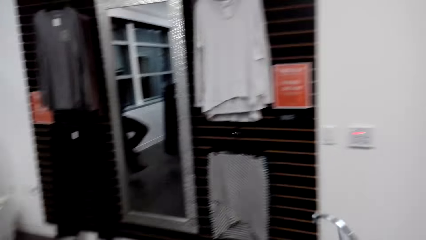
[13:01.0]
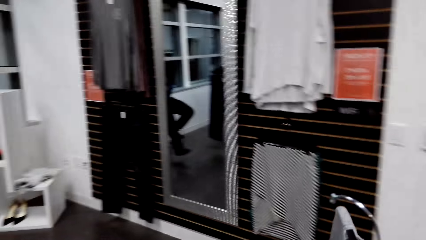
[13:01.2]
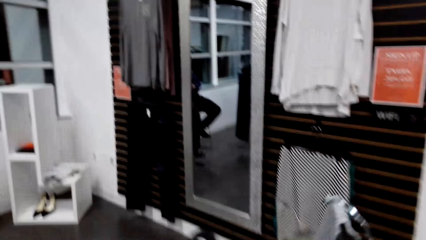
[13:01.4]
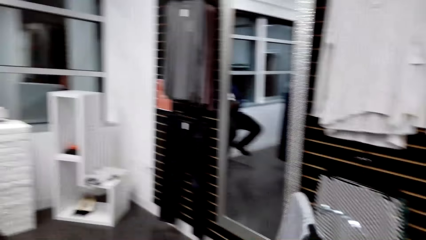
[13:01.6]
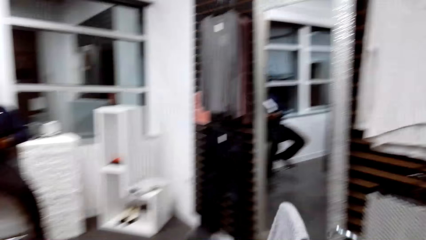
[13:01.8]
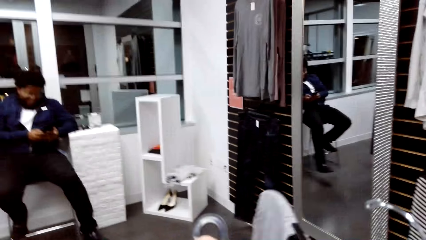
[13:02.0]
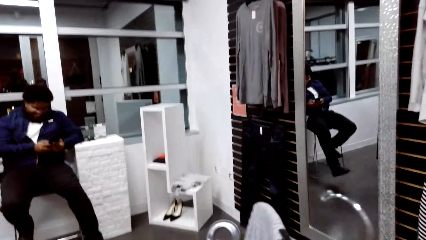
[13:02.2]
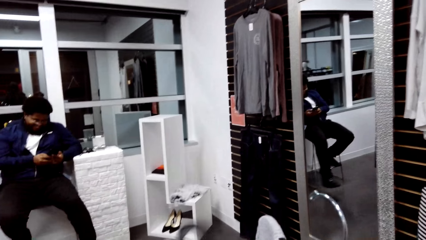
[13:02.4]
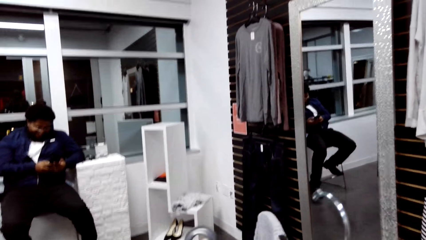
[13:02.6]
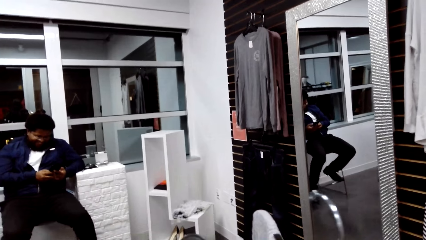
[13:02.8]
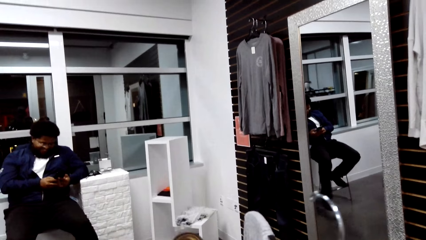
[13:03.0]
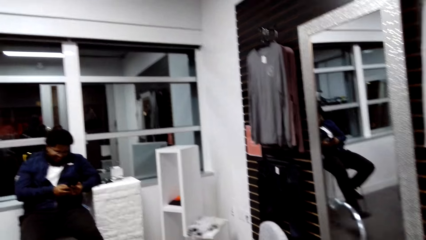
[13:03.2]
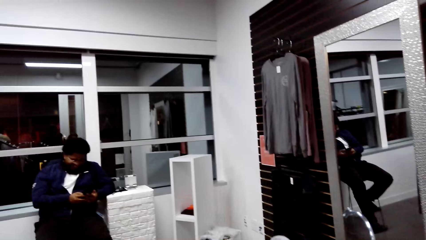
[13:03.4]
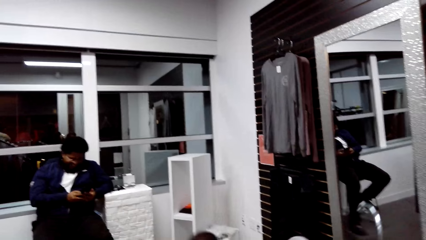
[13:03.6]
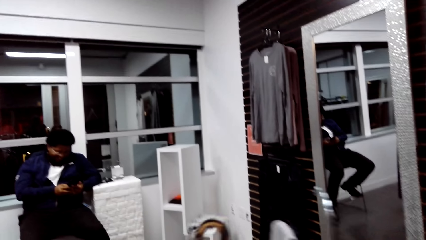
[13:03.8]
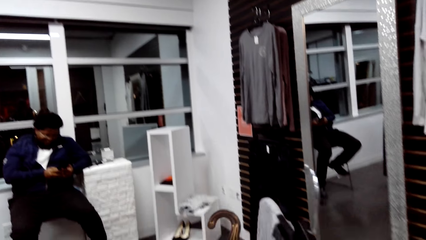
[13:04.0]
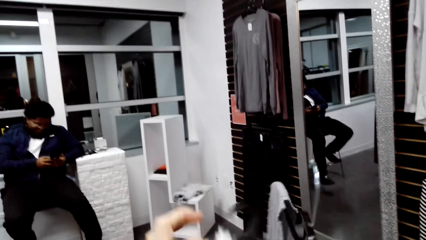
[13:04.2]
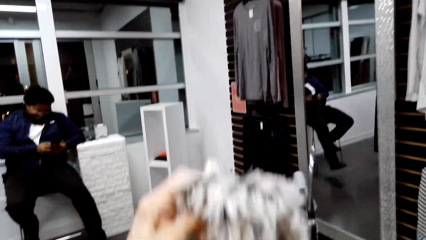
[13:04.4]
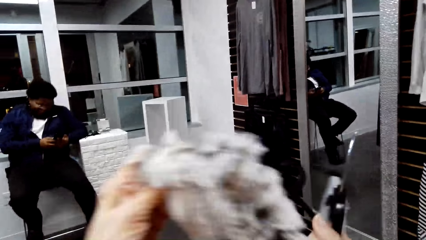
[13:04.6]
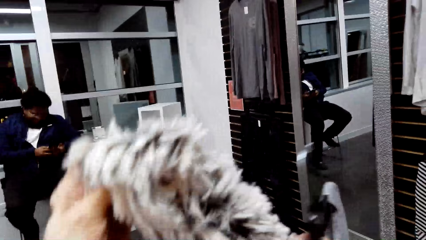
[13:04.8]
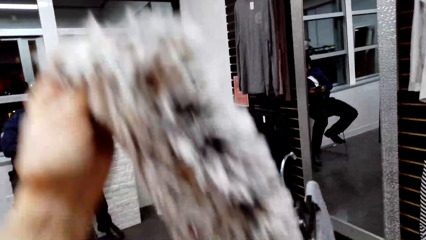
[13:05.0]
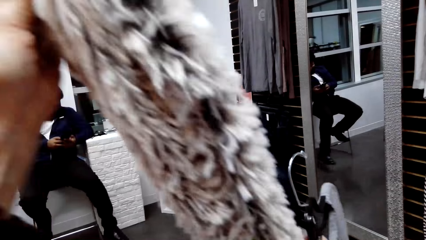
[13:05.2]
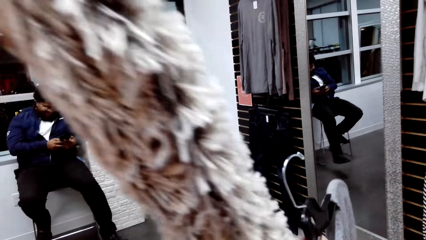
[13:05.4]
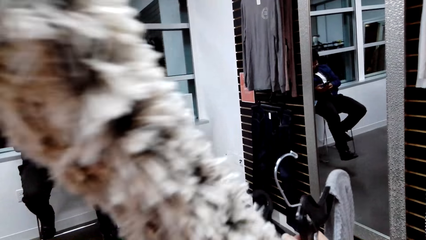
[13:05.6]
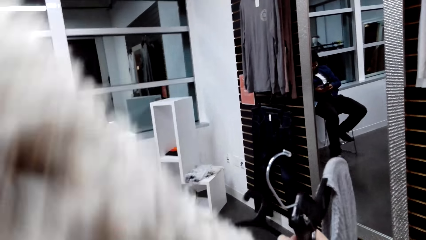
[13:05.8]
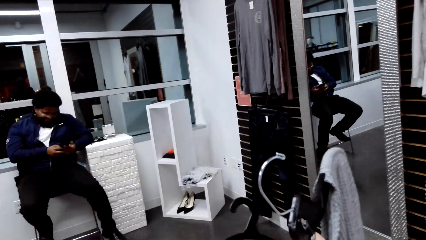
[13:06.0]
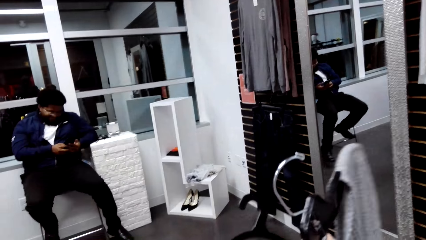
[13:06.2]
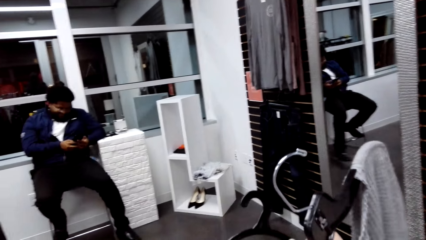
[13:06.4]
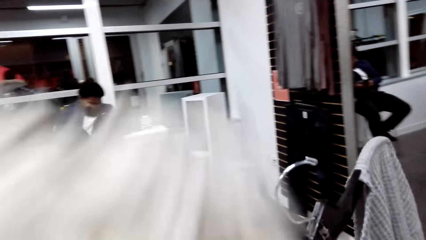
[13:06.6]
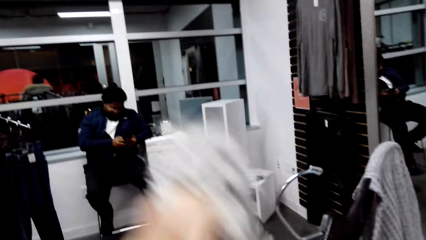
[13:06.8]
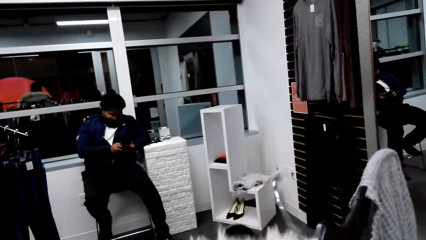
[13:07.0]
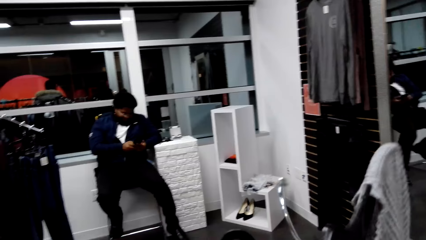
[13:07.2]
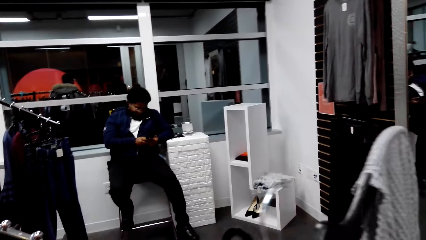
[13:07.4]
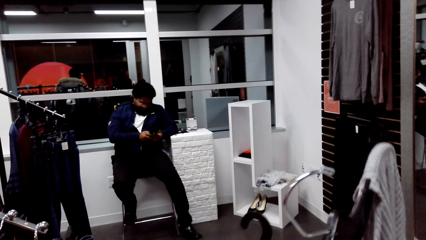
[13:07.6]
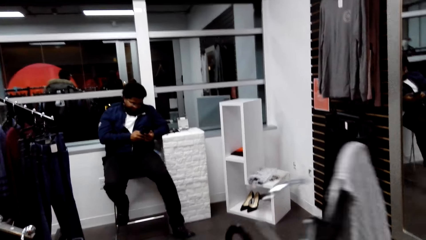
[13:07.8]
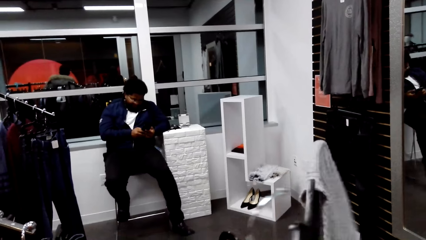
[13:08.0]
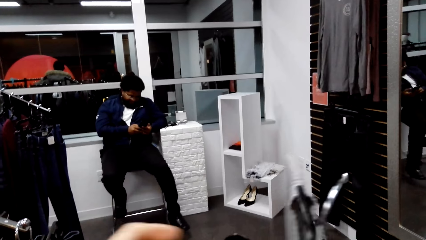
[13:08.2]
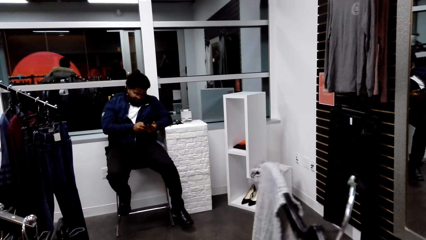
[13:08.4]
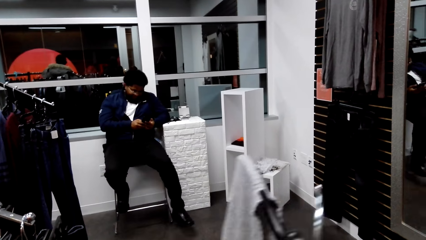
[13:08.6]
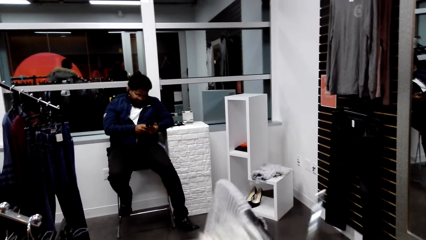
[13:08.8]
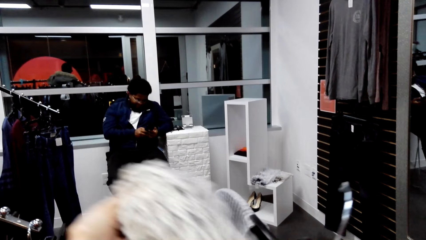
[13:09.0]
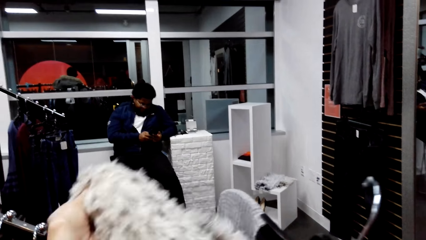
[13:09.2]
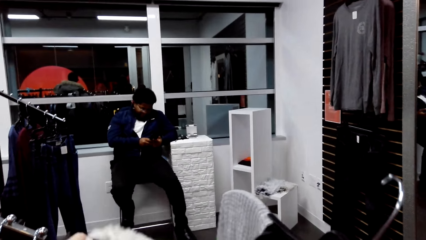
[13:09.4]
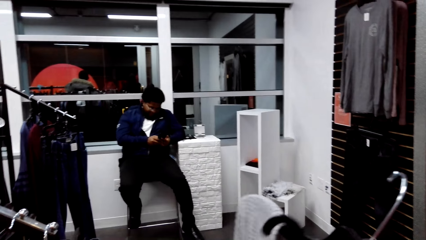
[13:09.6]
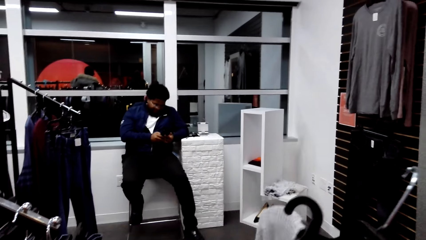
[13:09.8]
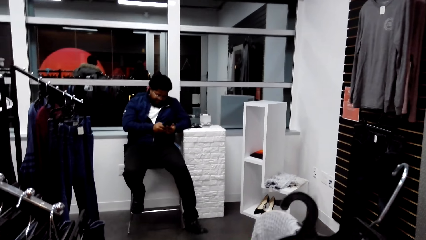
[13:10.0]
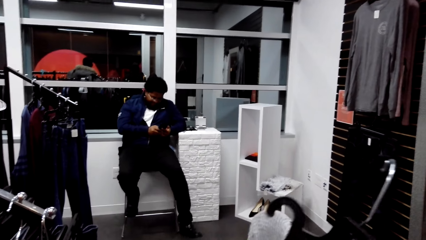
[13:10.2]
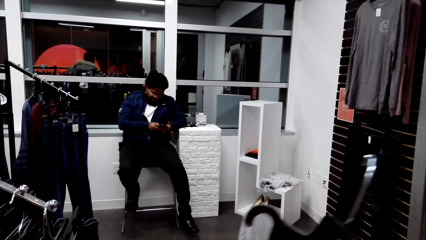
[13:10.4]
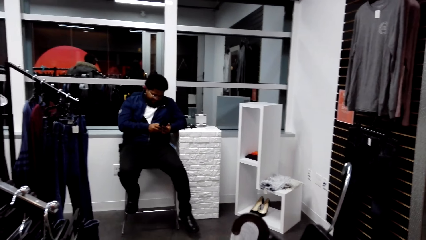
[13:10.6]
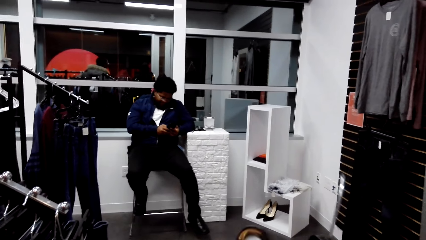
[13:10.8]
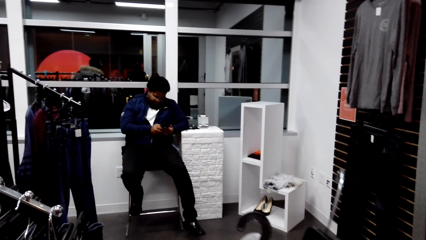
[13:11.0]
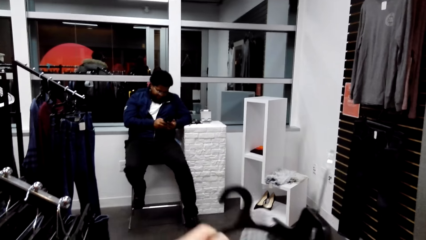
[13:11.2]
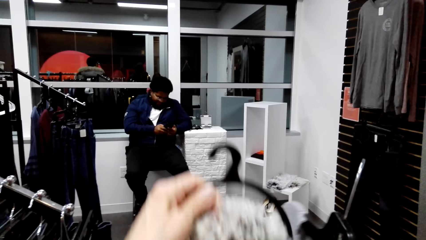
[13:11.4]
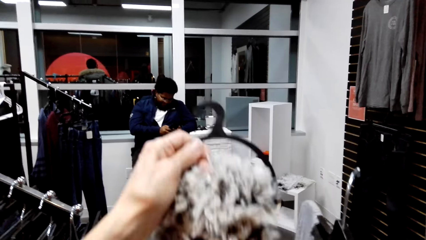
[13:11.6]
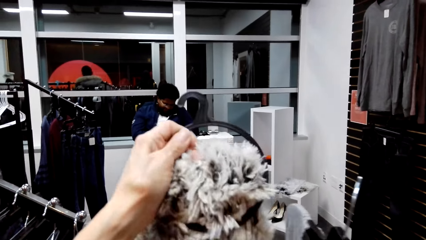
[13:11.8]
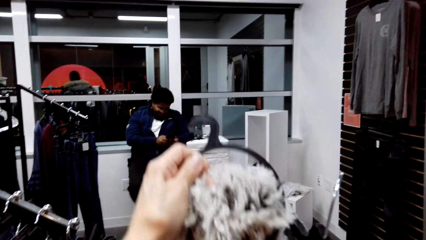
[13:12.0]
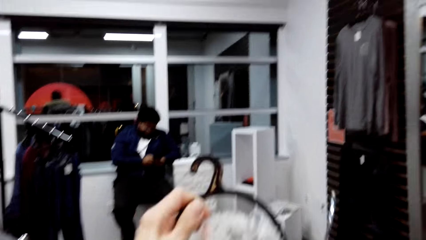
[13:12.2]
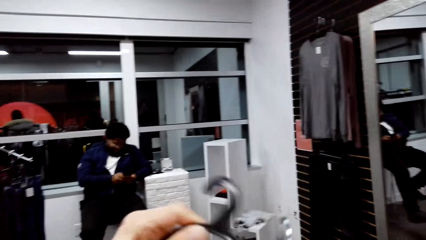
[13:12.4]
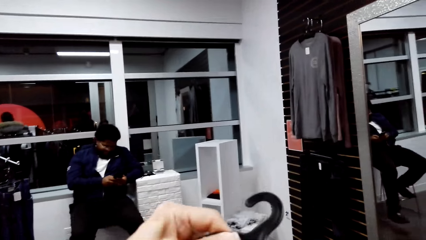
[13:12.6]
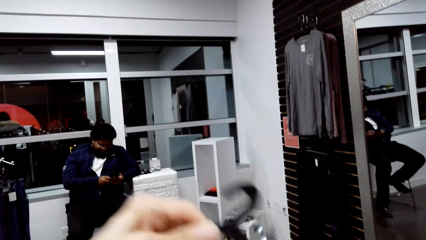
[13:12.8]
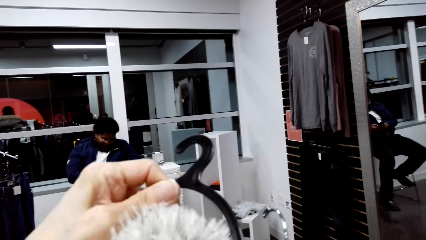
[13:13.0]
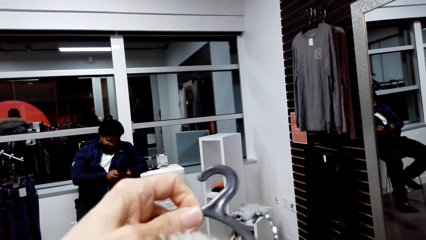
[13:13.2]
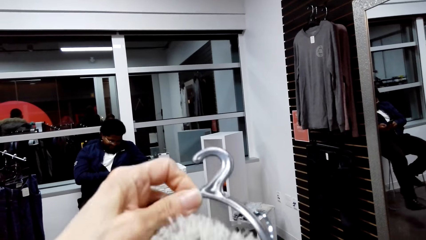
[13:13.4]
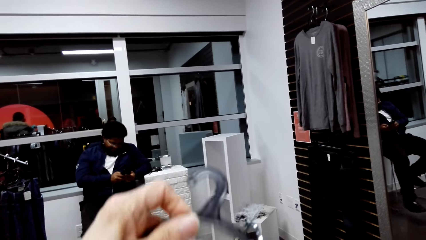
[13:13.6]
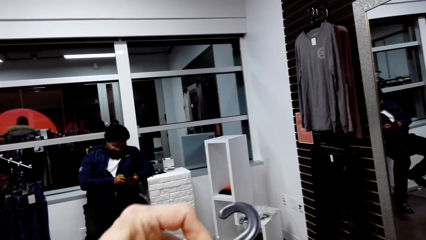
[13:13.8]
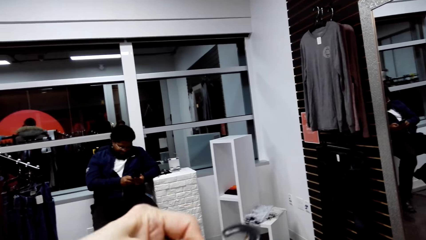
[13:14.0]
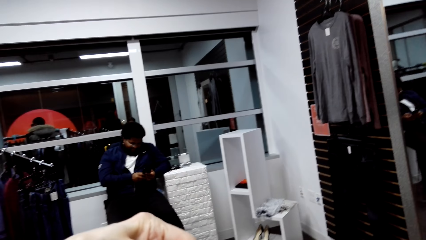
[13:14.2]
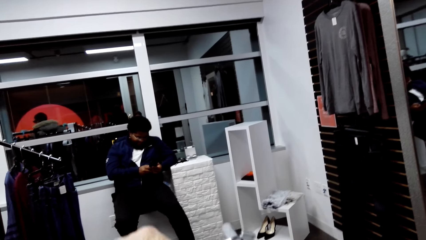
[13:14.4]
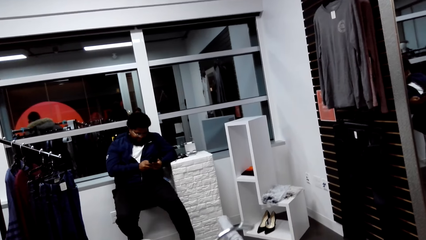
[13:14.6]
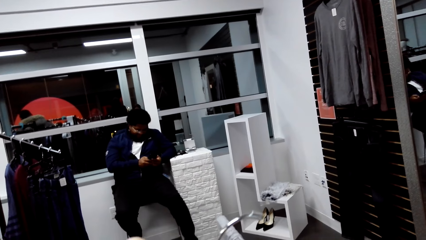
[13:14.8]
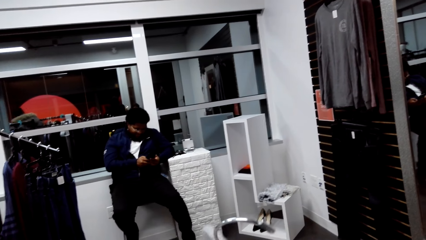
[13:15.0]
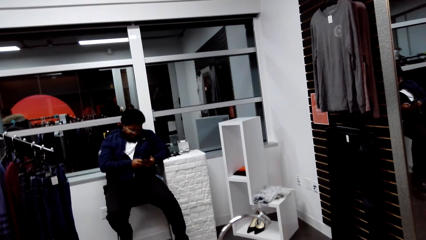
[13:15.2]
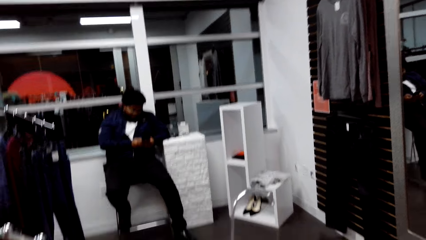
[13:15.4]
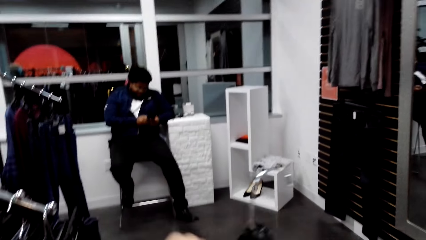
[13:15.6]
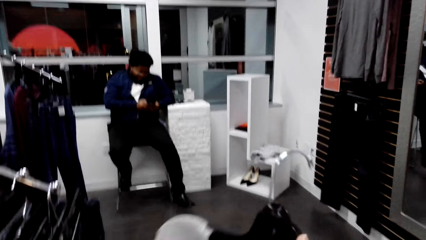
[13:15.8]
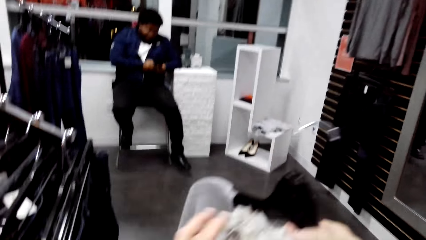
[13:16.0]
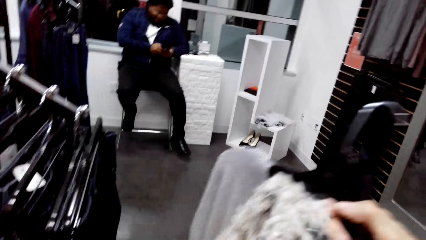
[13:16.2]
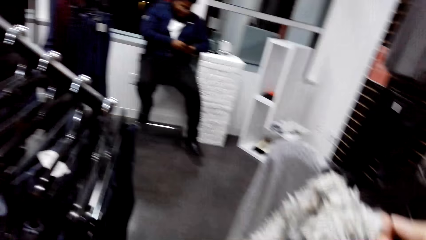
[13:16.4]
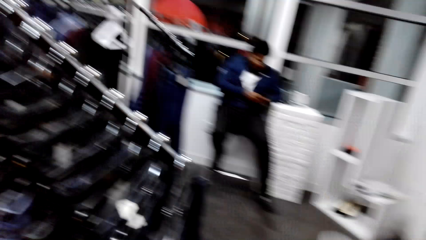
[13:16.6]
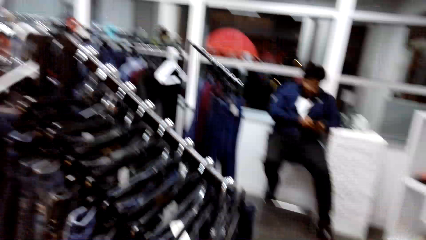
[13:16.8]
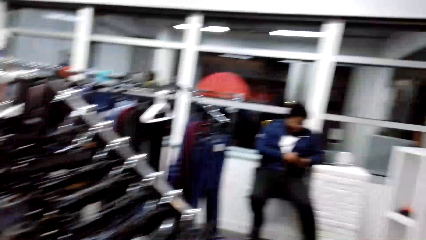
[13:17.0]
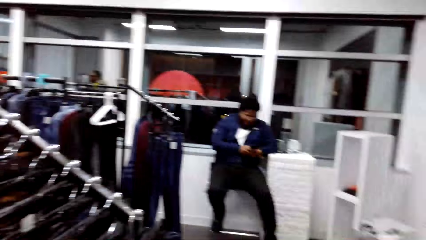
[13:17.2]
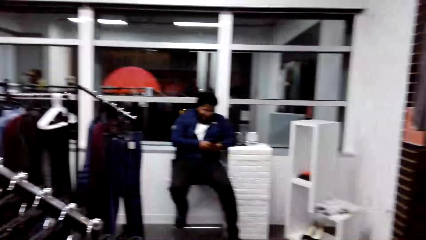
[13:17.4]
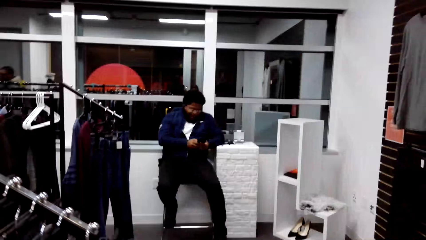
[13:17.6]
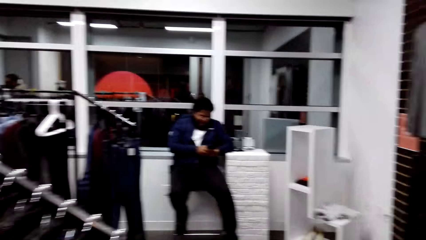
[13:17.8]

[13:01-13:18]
The camera wearer looks around. They hold up the scarf. They put the scarf in the hanger. They talk with a man.
